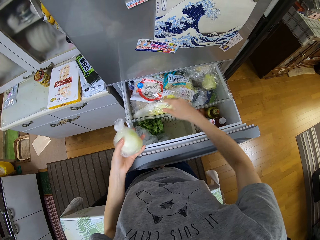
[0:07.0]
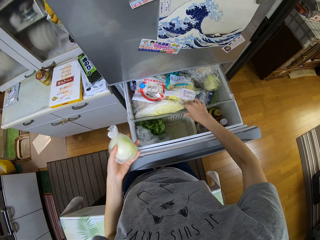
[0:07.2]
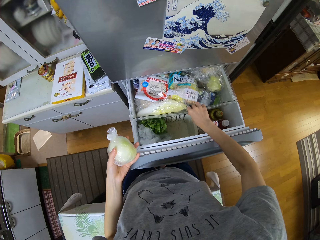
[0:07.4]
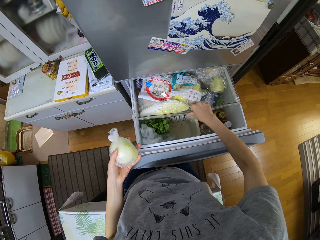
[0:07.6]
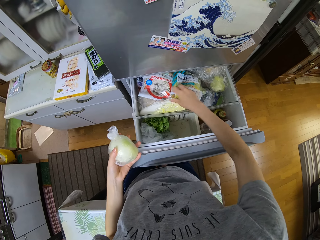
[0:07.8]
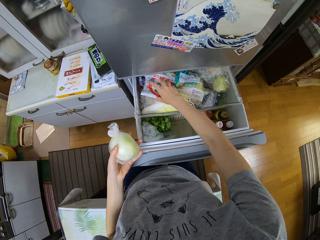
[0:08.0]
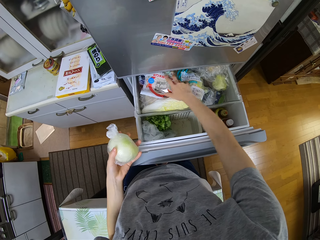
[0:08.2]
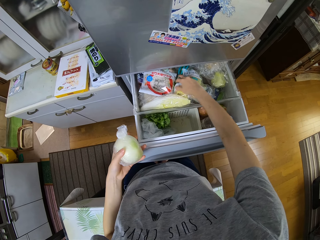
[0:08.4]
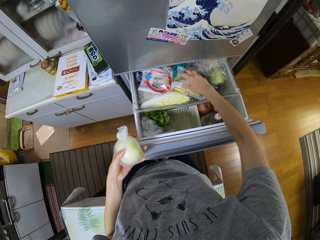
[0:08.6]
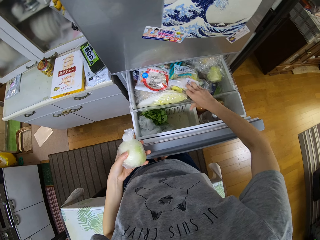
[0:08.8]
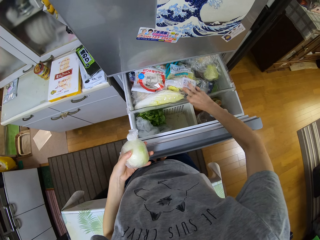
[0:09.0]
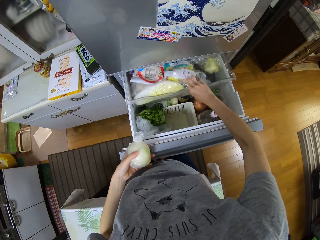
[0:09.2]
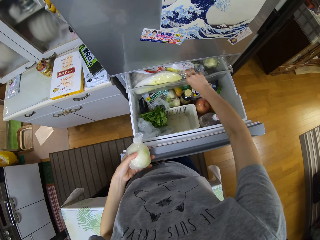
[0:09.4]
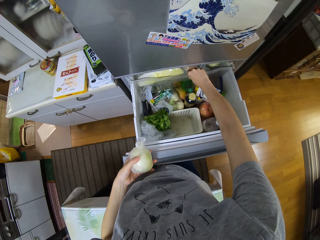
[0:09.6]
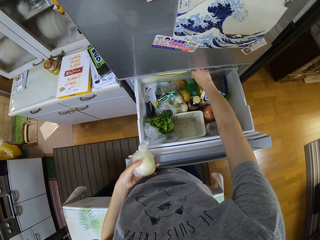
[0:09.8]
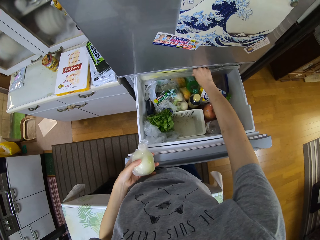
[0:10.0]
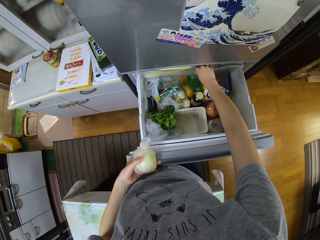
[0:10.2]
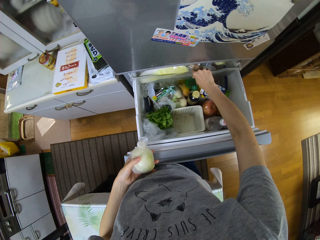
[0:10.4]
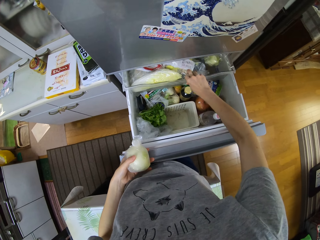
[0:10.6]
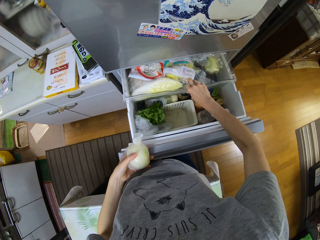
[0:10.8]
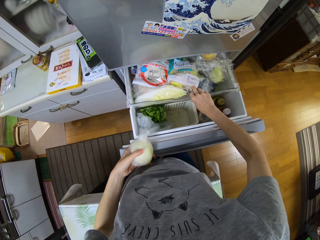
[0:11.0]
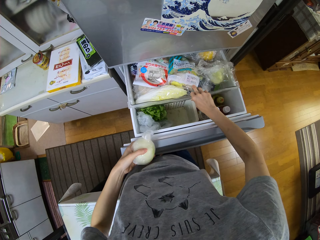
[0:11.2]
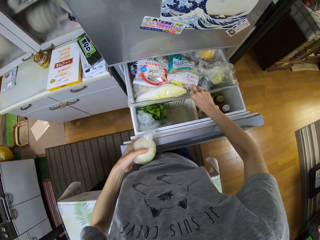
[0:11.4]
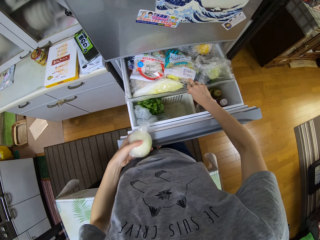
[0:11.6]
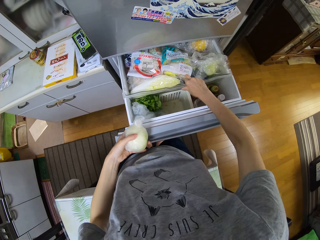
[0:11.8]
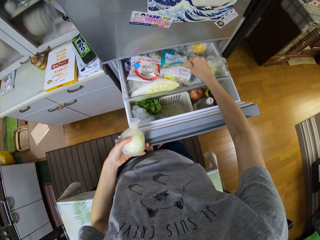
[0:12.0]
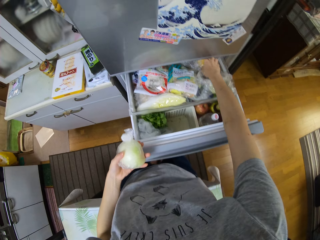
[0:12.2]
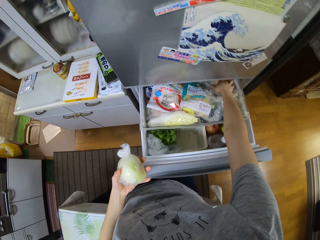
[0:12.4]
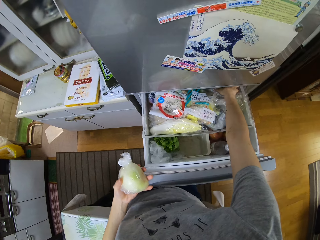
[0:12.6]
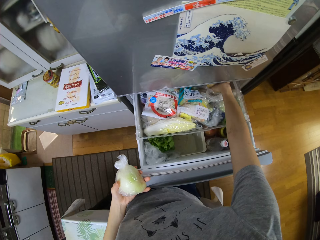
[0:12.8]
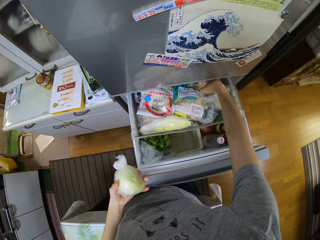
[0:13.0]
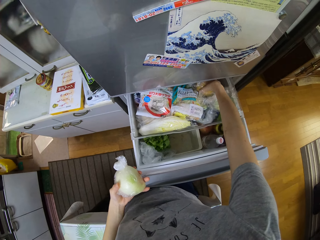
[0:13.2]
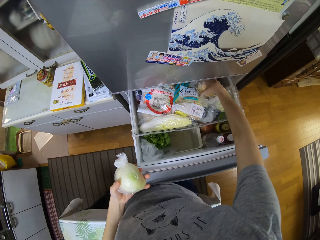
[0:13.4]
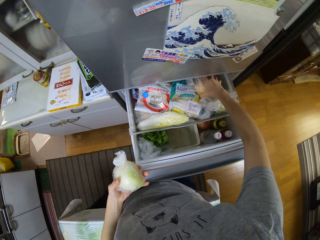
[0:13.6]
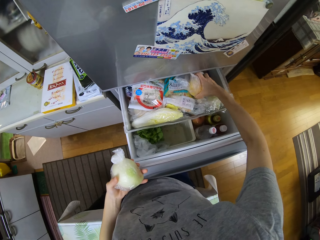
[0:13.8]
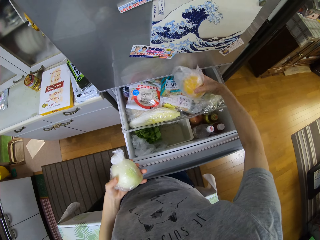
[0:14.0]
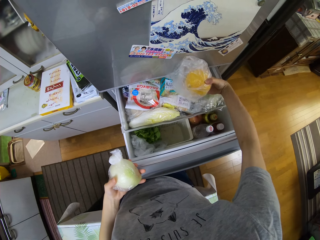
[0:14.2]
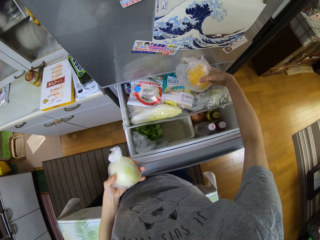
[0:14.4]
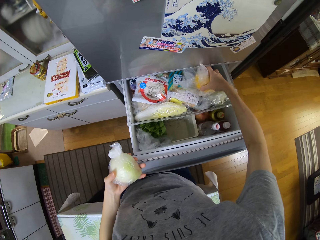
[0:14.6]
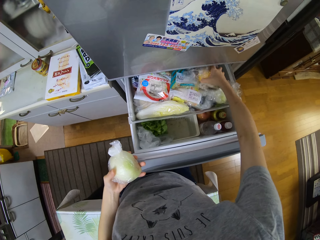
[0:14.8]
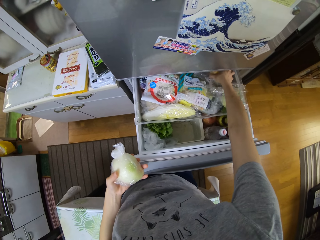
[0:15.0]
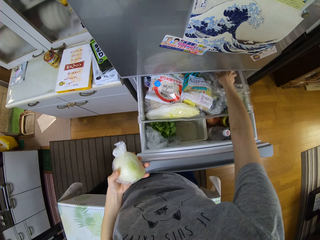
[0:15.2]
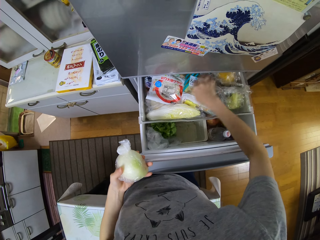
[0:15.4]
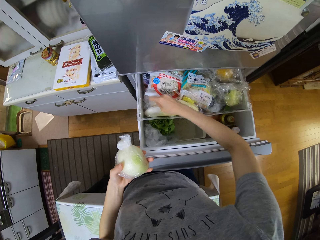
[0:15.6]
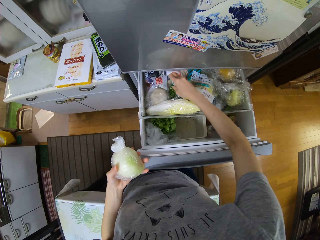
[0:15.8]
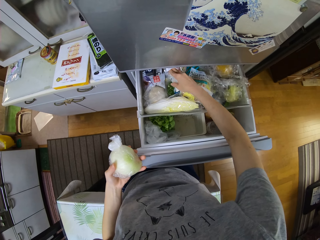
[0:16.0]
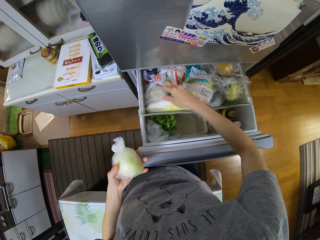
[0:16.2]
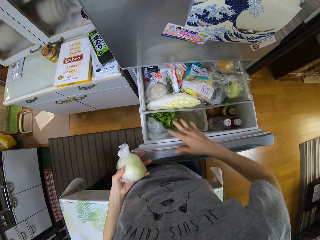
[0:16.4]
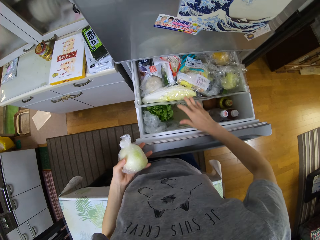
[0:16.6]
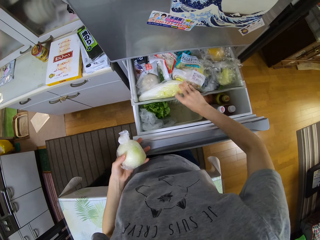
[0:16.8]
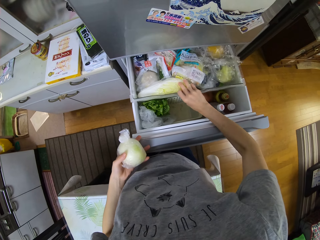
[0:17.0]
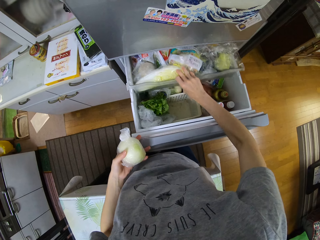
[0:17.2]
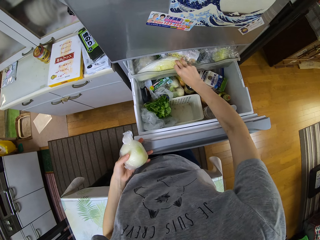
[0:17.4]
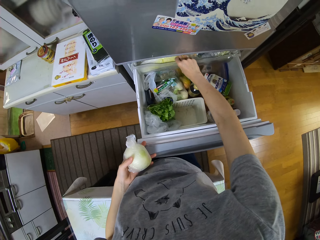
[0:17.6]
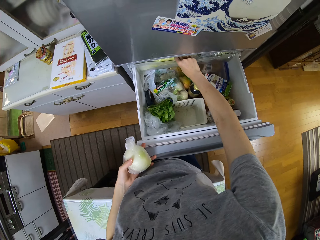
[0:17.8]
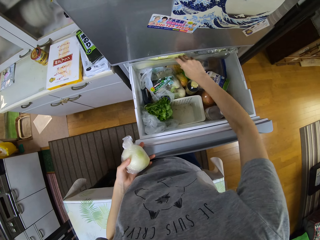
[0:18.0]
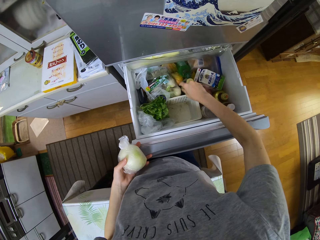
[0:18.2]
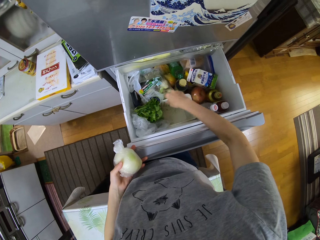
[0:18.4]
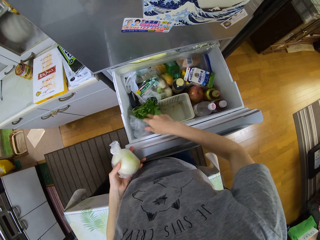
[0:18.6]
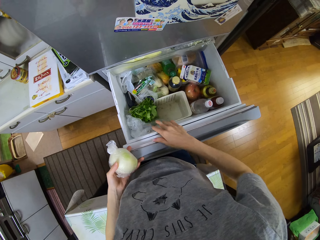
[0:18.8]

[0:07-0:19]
The camera wearer moves the vegetable to her right hand. She holds the drawer and holds something in the crisper drawer. She checks the other vegetables in the refrigerator drawer. She pushes the compartment in the refrigerator drawer. She pulls the compartment in the refrigerator drawer. She takes a fruit from the refrigerator compartment. She looks at something. She drops the fruit from the refrigerator compartment. She holds something in the crisper drawer. She pulls the crisper drawer in the fridge. She pushes the compartment in the refrigerator drawer.

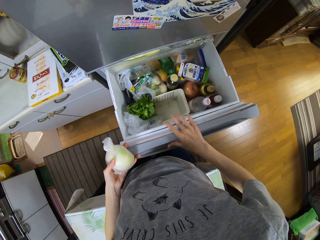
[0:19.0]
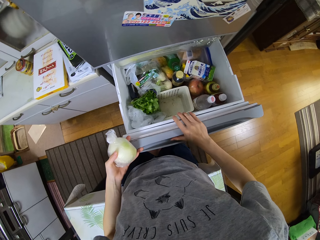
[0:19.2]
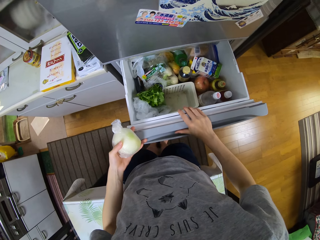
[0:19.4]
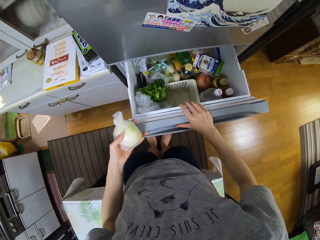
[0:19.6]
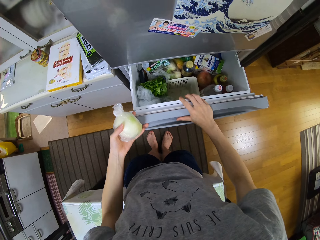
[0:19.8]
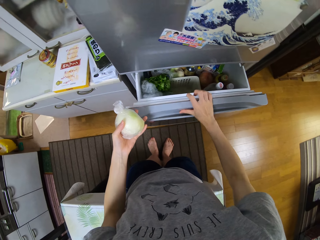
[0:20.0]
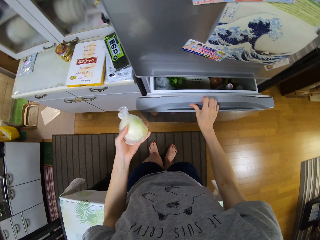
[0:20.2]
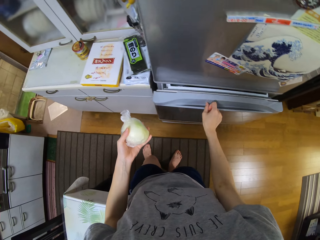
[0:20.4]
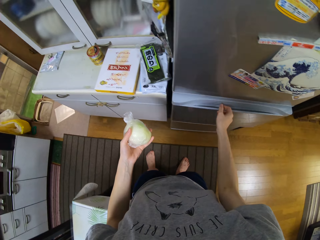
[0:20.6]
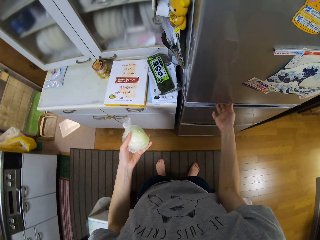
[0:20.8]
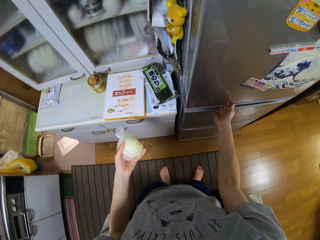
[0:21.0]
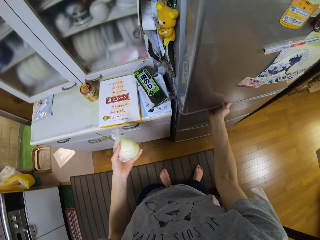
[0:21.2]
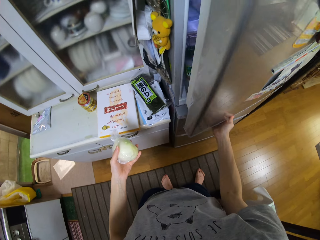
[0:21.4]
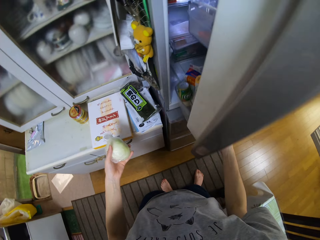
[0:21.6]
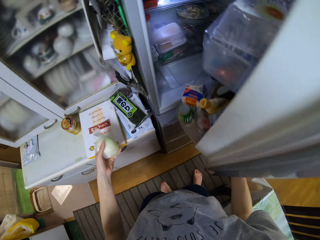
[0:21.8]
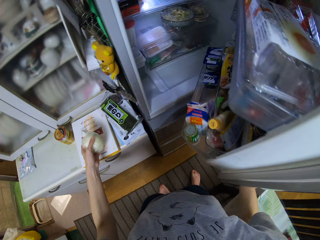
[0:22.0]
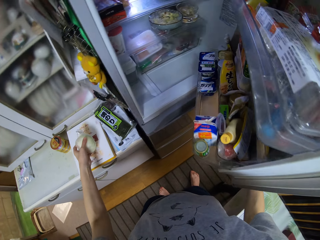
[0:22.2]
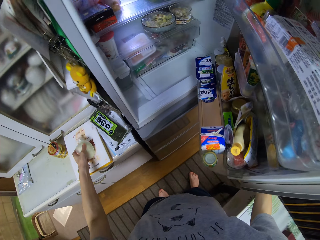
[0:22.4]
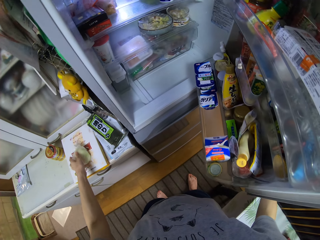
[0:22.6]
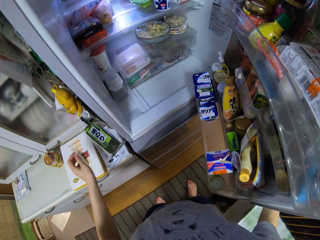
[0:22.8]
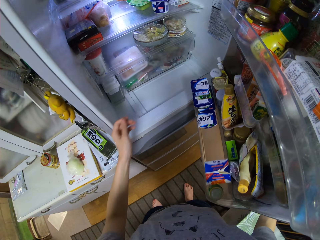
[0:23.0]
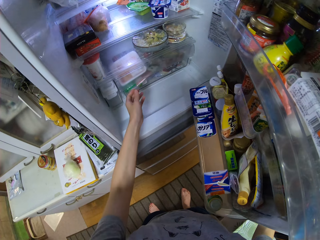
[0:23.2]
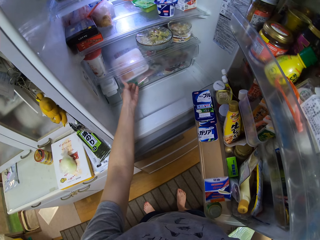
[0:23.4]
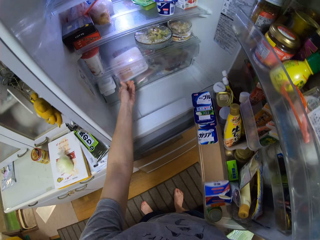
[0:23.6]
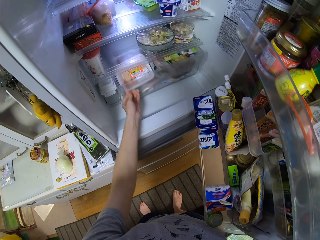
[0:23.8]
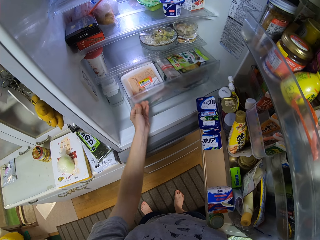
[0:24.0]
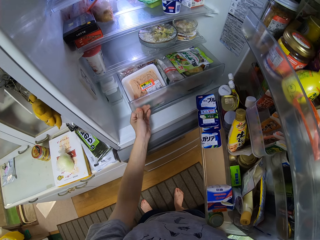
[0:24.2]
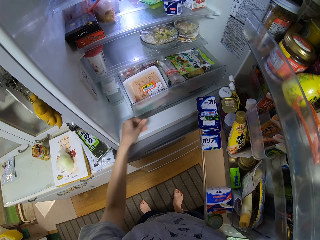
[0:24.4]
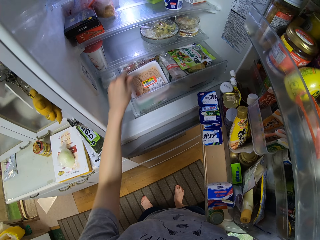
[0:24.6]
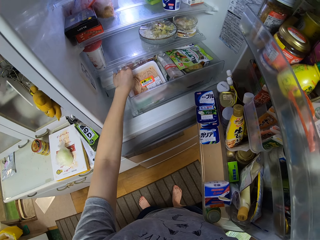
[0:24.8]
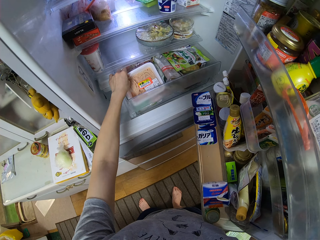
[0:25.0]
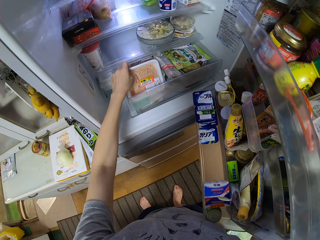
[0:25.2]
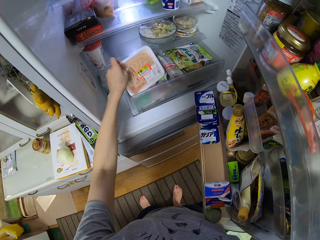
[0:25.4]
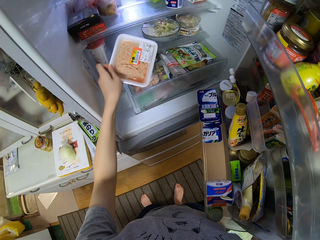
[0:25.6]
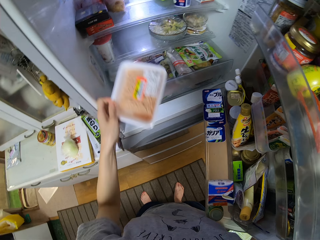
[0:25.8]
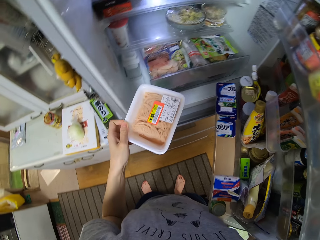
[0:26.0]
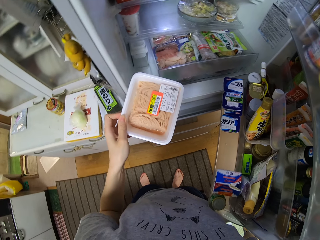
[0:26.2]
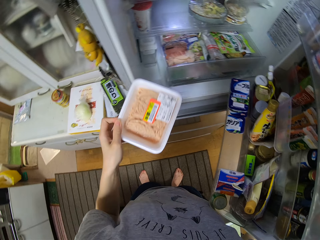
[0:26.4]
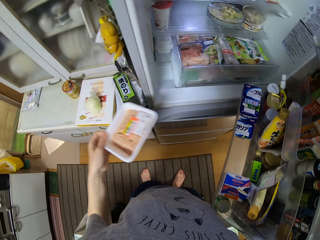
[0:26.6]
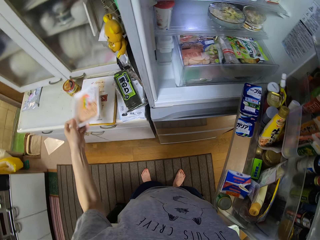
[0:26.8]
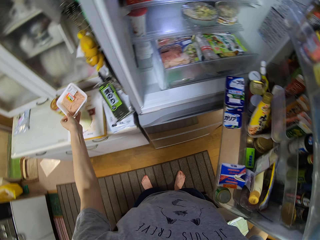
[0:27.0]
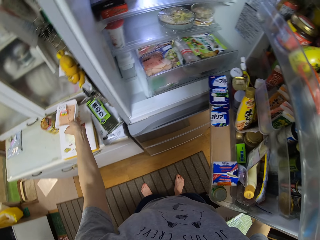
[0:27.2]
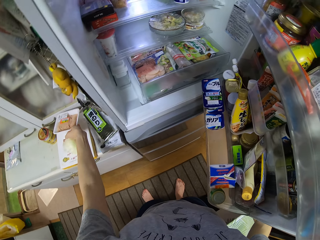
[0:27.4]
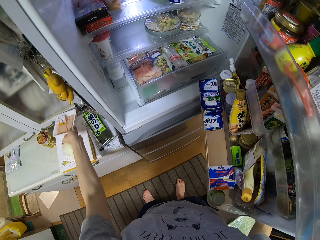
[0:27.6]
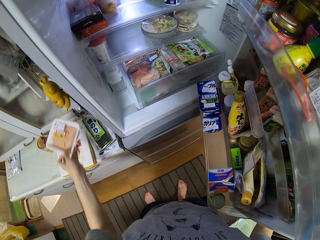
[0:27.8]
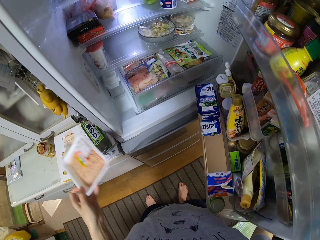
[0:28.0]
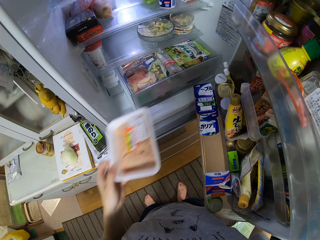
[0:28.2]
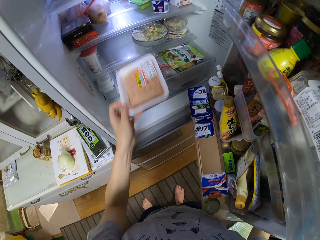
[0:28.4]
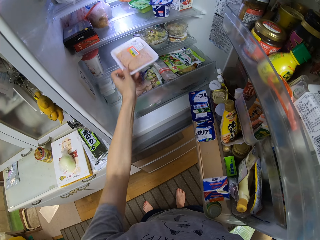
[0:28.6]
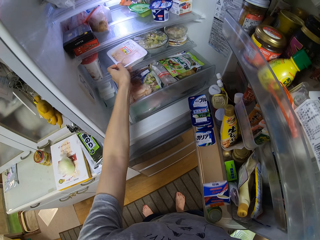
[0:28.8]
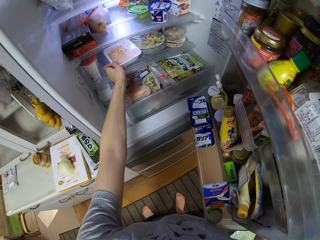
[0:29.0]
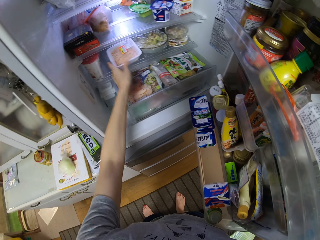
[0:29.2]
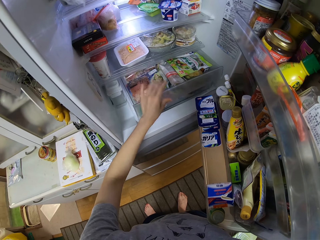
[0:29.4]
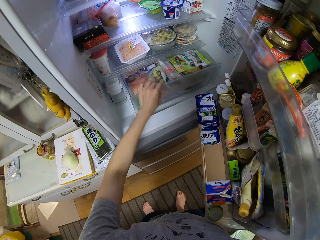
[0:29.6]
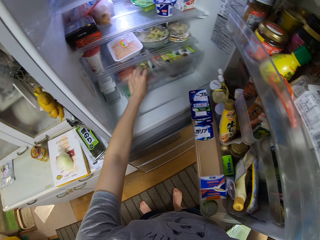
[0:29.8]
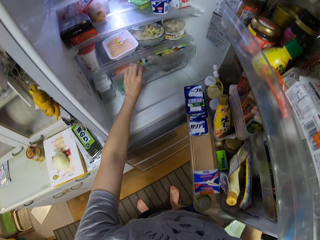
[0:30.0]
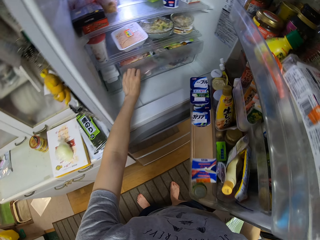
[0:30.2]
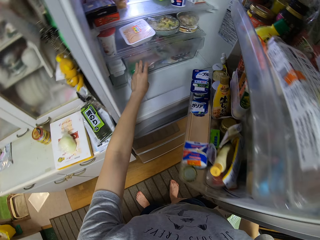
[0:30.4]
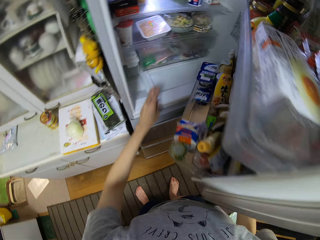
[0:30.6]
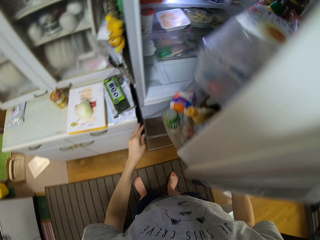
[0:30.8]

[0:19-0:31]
The camera wearer closes the refrigerator drawer. She moves around the kitchen. She opens the fridge door. She drops the vegetable in her left hand on a cabinet. She pulls the crisper drawer in the fridge. She takes a pack of noodles from the drawer. She looks at the pack of noodles. She puts the pack of noodles on a box. She picks up the pack of noodles on the box. She places the pack of noodles on the refrigerator shelf. She pushes back the crisper drawer in the fridge. She closes the fridge door.
